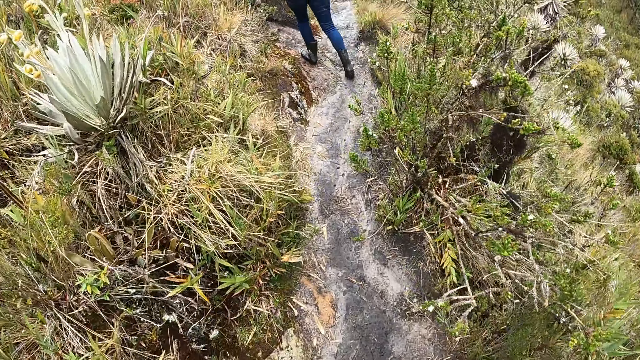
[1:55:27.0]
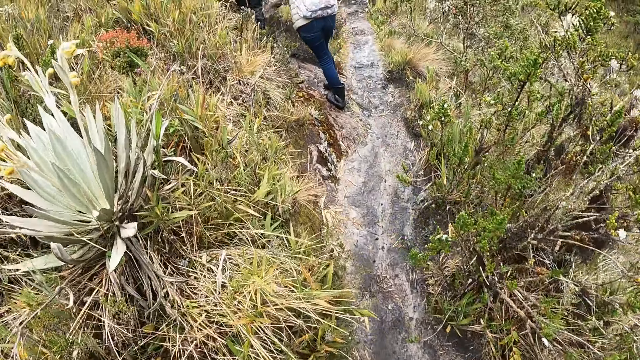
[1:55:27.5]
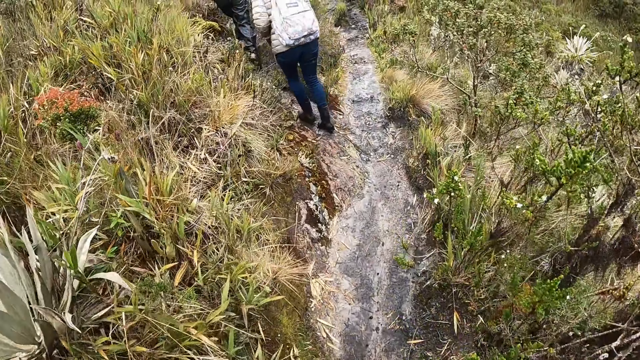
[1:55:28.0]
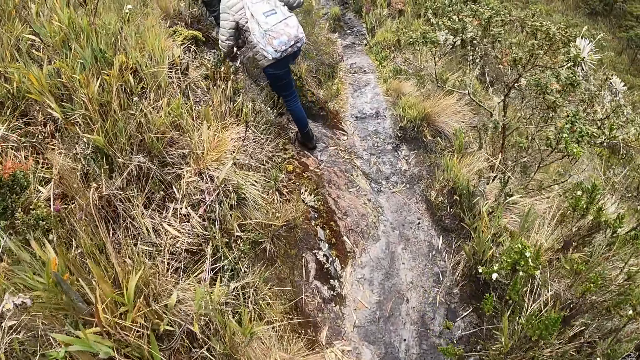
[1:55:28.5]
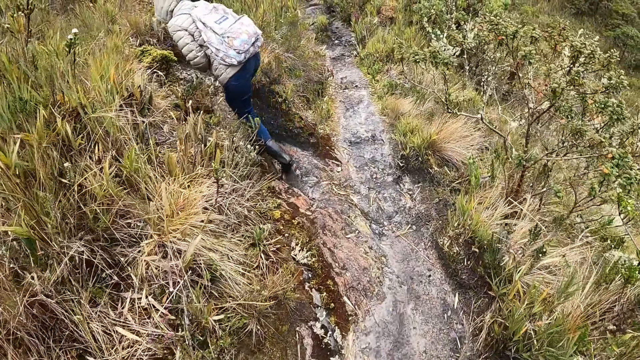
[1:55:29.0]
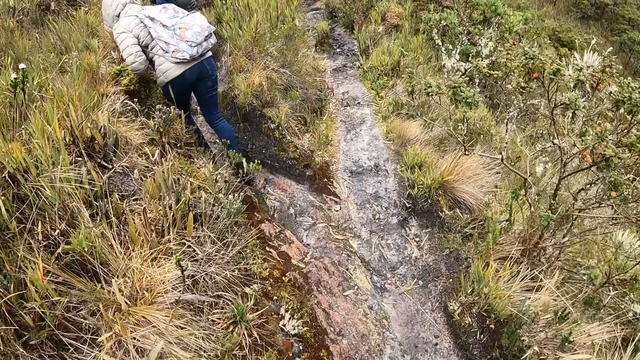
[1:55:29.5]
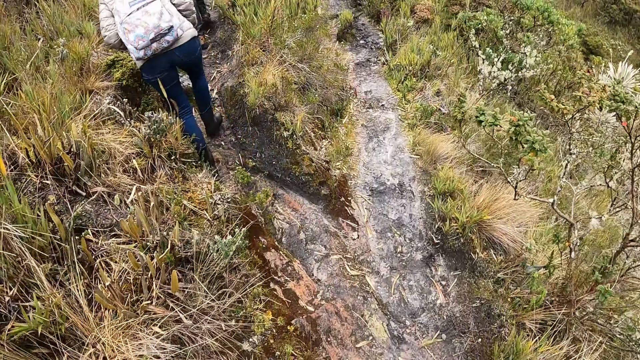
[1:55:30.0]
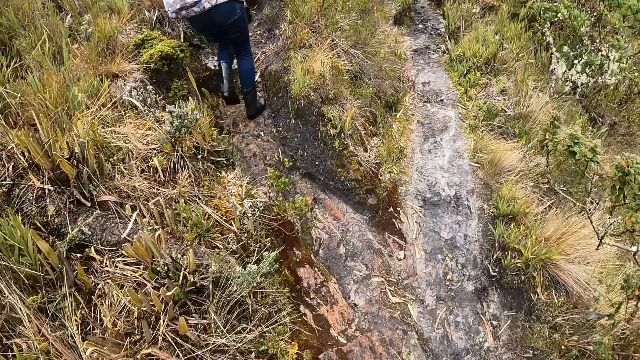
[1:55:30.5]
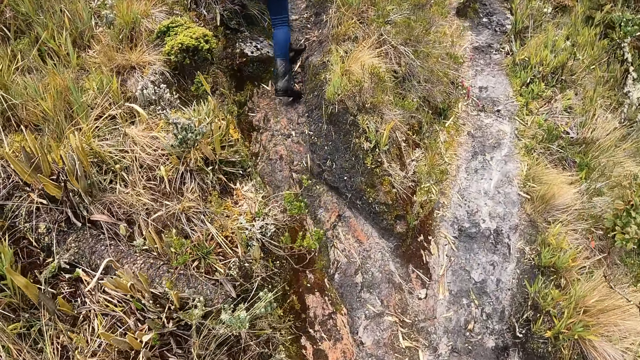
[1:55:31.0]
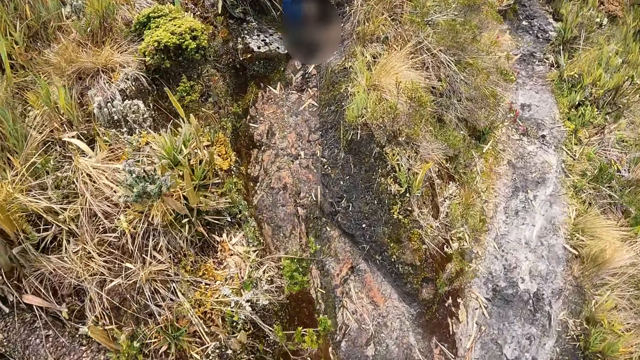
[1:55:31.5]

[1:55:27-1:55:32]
The camera wearer walks. A woman walks.

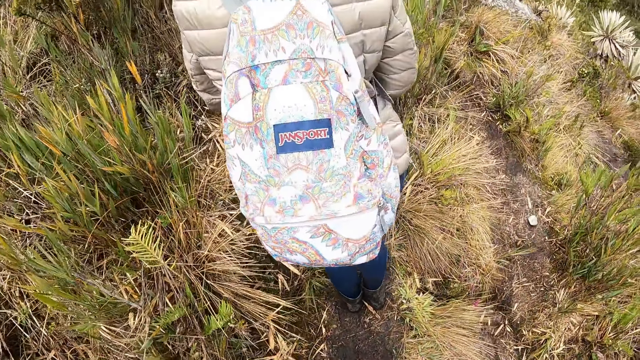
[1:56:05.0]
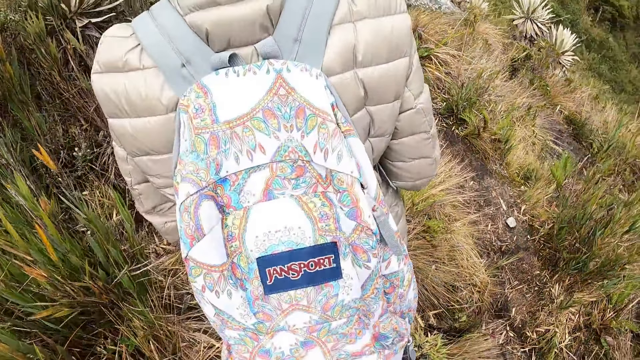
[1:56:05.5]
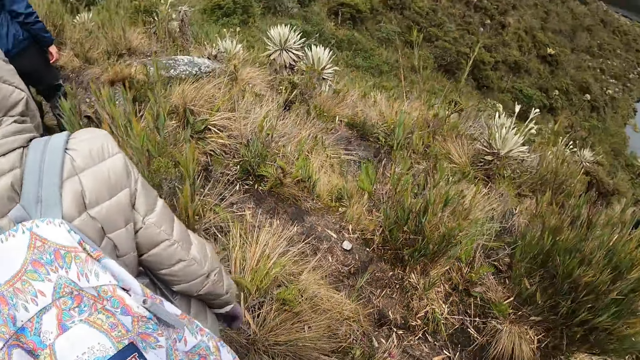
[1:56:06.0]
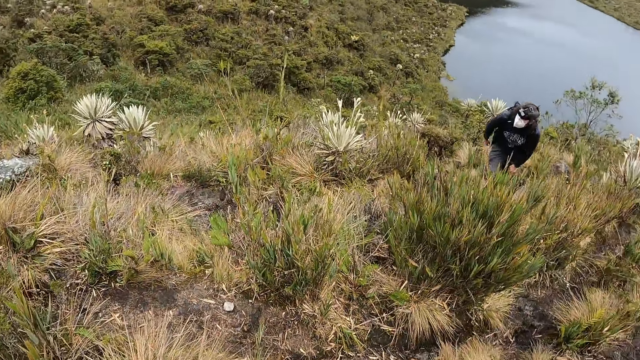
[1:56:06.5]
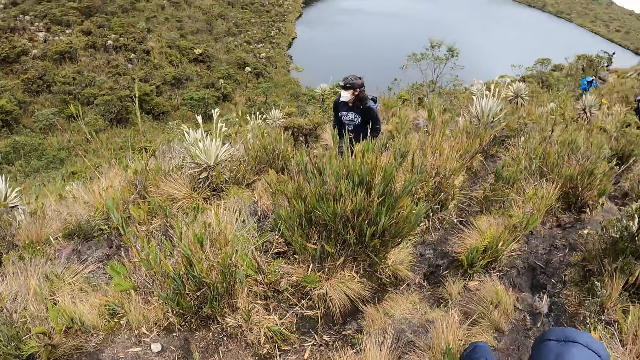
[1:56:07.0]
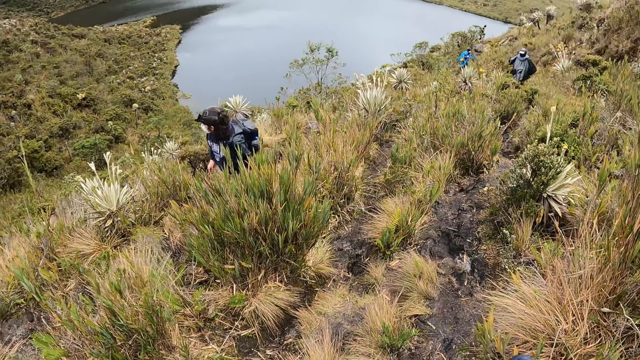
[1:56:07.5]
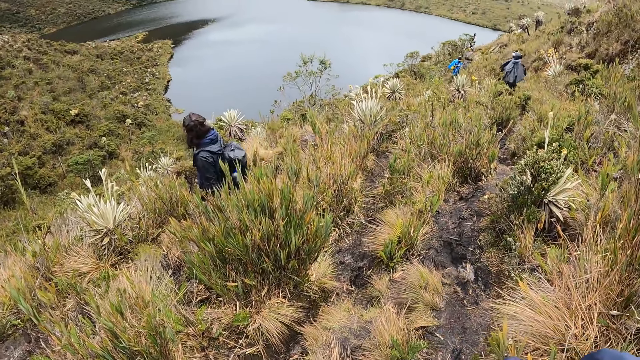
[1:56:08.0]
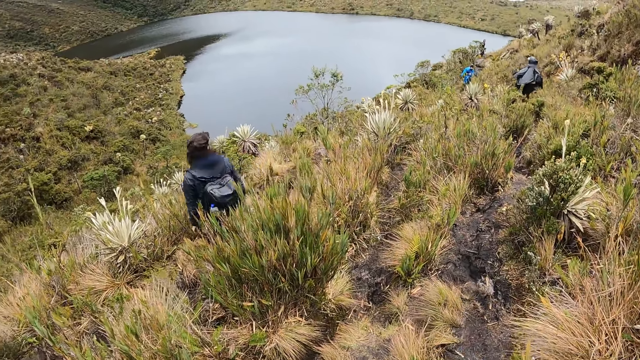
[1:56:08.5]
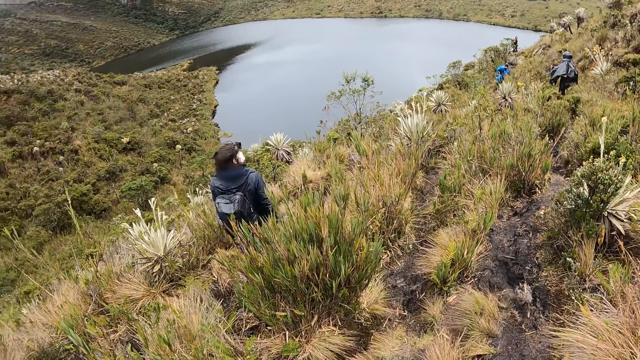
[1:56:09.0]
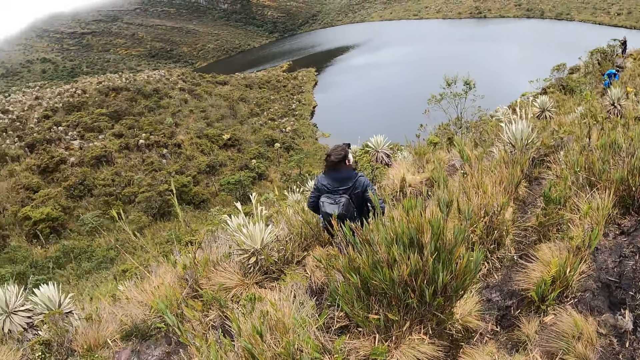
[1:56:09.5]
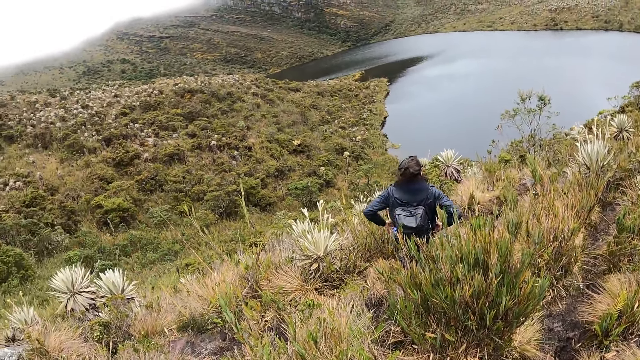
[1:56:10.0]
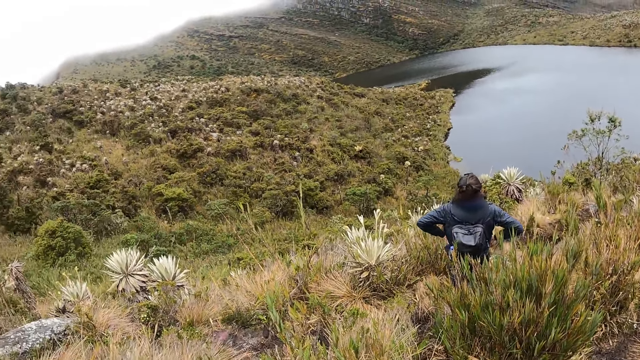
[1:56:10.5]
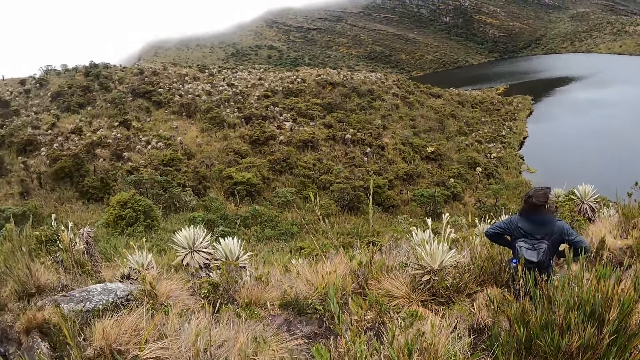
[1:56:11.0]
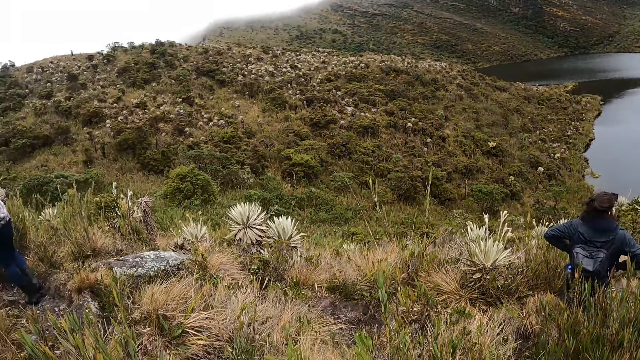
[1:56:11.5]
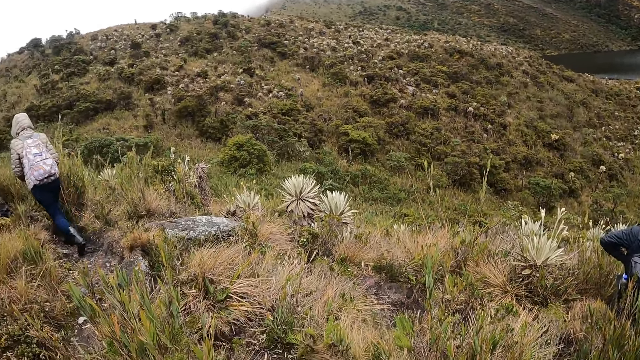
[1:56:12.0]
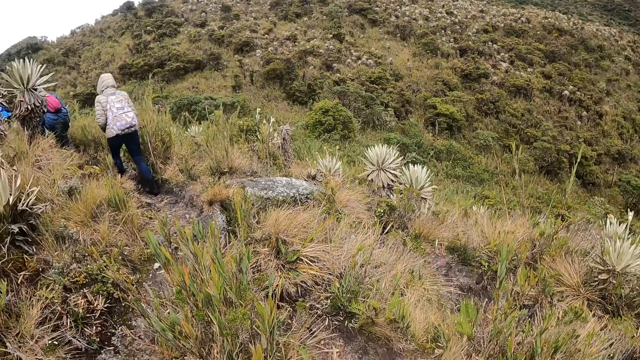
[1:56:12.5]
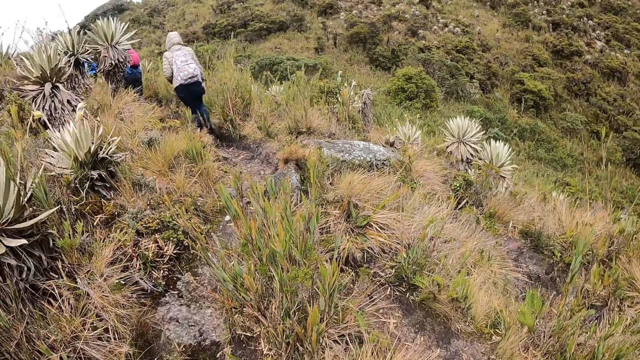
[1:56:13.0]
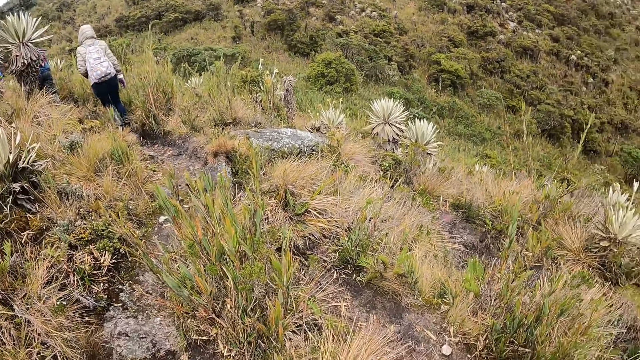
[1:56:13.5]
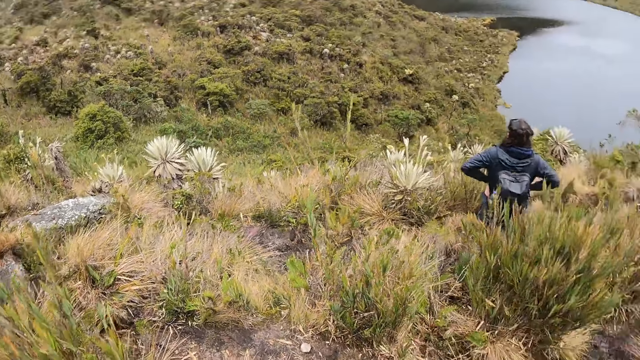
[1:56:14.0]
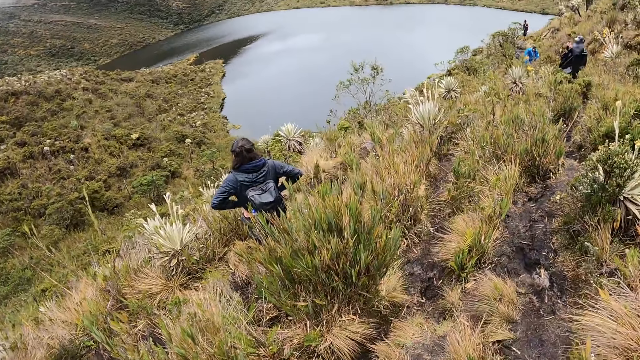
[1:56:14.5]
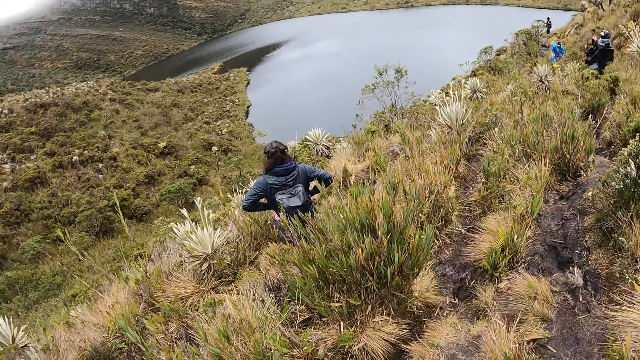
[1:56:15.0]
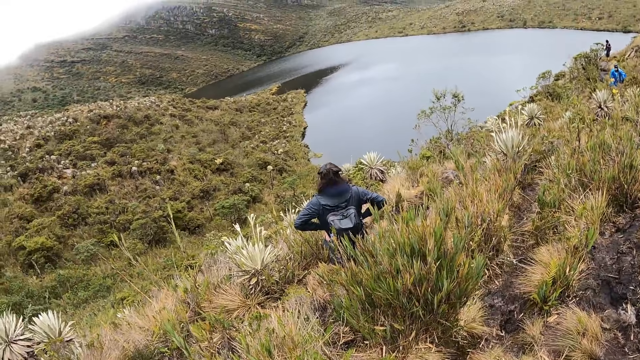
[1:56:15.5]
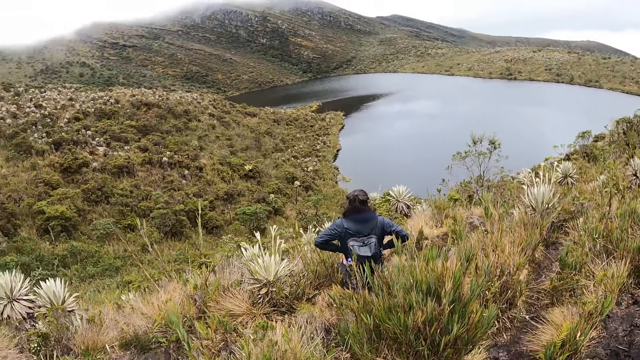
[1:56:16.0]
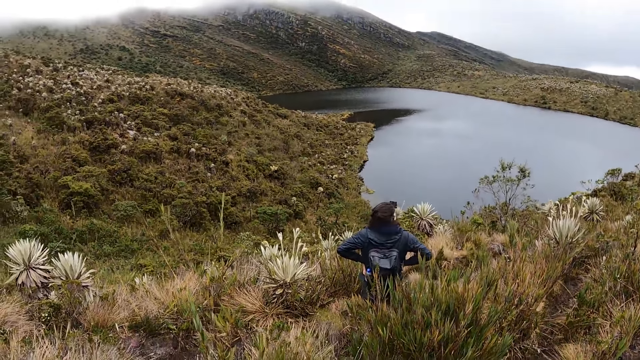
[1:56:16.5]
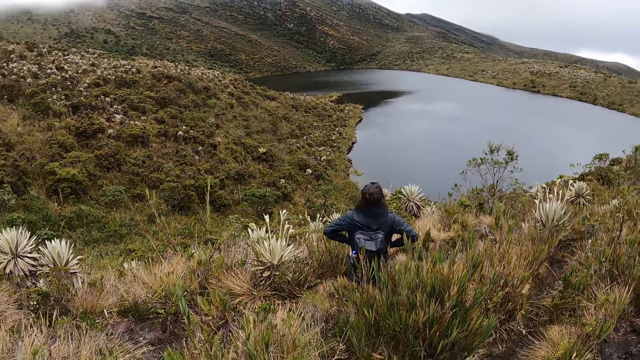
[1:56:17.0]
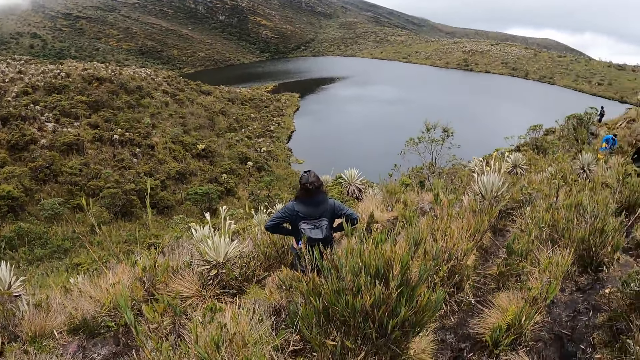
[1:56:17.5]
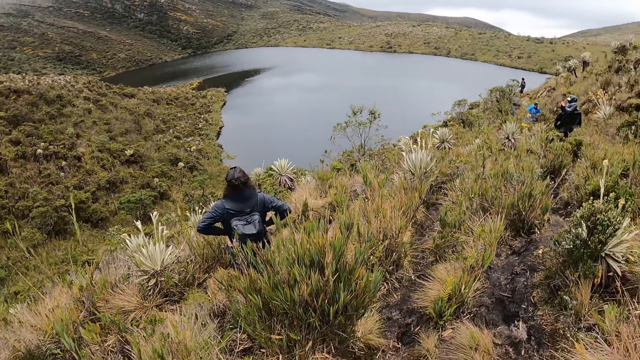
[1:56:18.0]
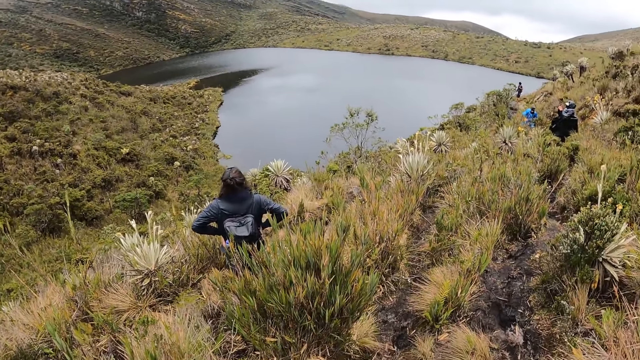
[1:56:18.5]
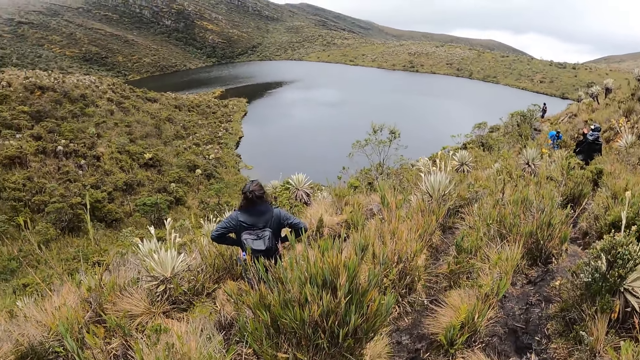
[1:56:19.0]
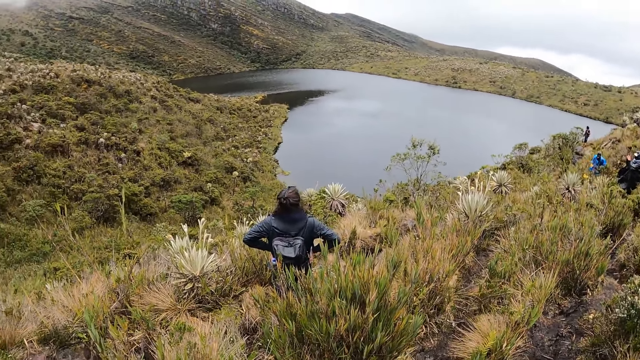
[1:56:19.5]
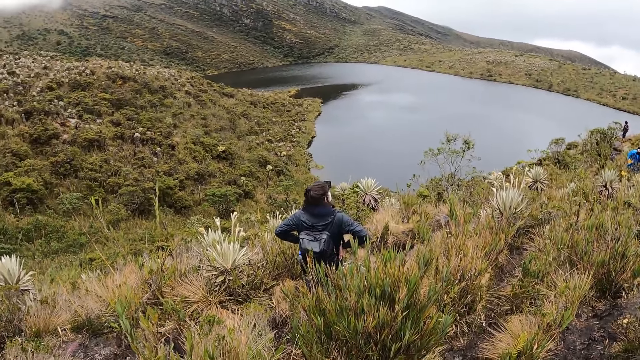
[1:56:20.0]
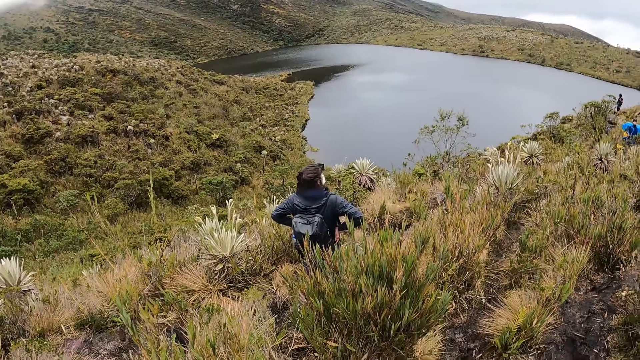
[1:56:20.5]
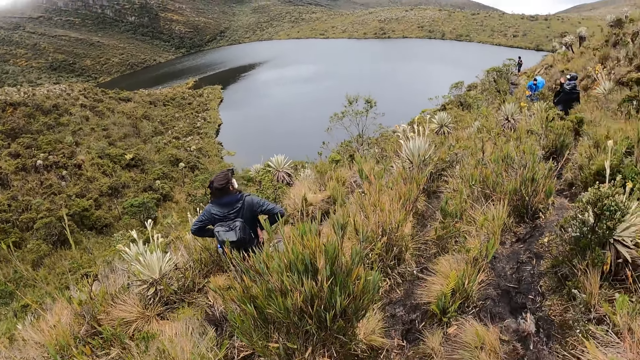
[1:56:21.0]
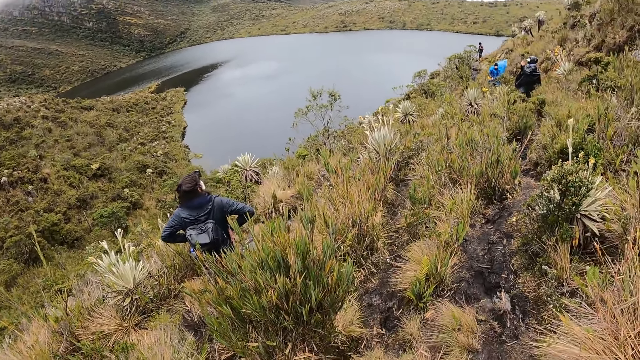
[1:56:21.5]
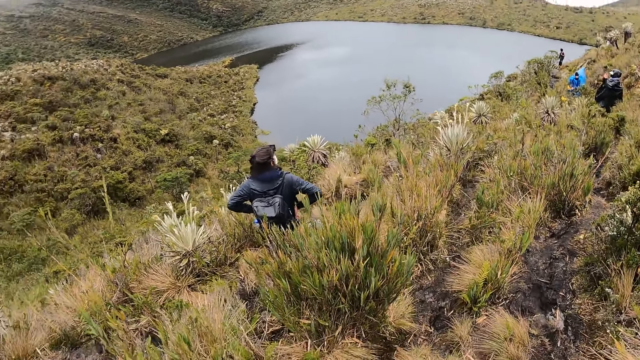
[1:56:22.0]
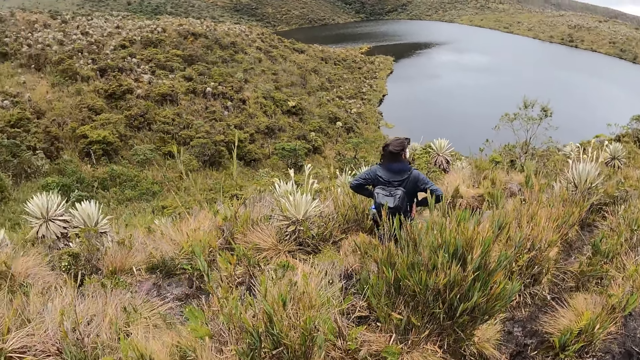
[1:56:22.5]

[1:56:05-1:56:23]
The camera wearer looks around. They look around again. A woman walks.
